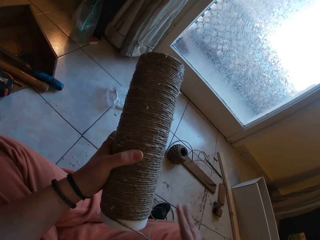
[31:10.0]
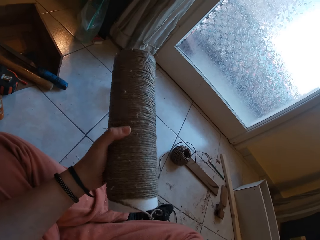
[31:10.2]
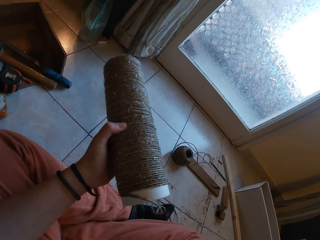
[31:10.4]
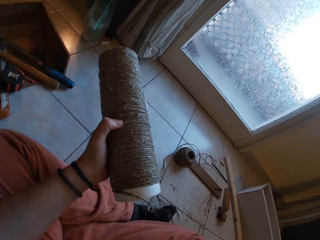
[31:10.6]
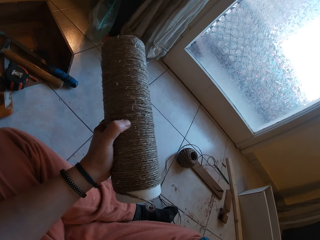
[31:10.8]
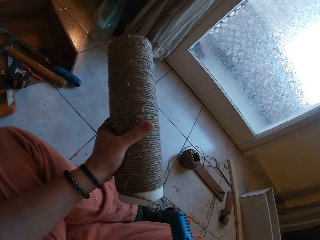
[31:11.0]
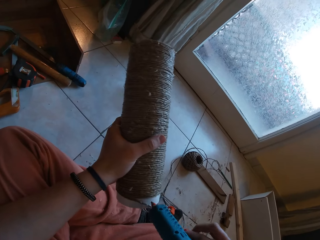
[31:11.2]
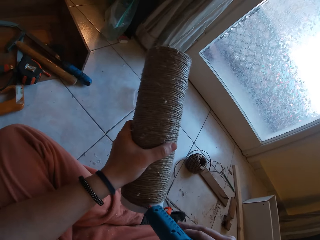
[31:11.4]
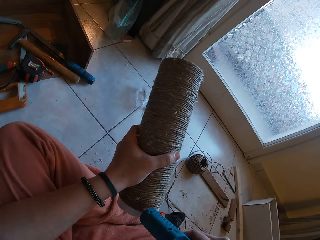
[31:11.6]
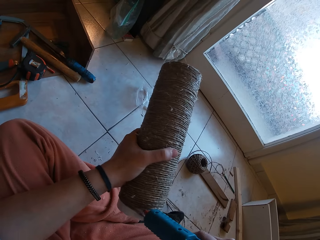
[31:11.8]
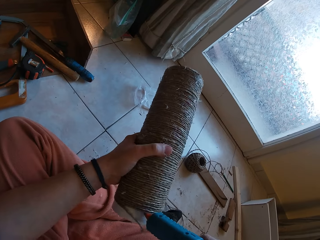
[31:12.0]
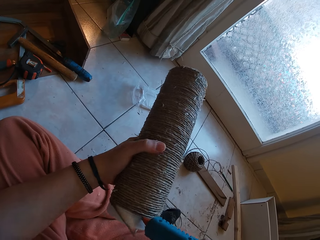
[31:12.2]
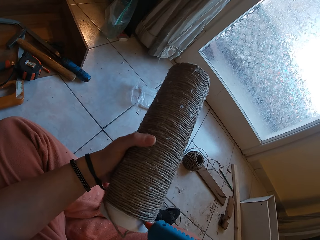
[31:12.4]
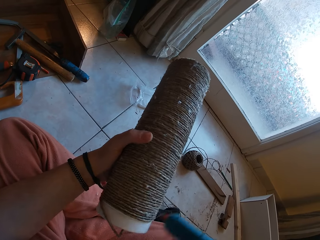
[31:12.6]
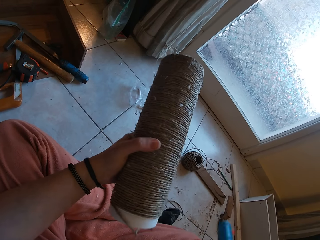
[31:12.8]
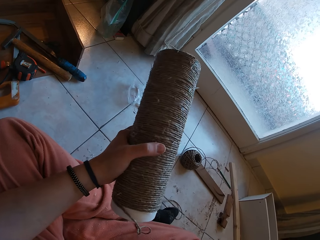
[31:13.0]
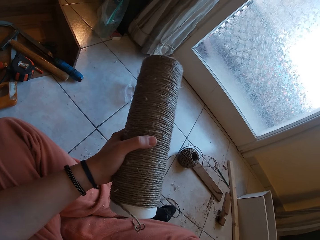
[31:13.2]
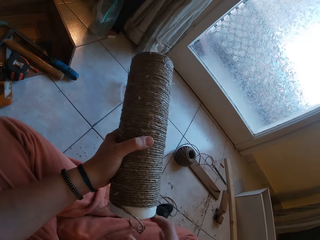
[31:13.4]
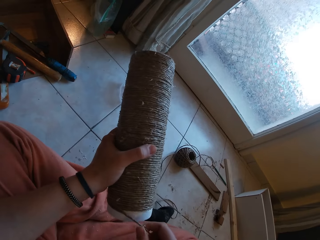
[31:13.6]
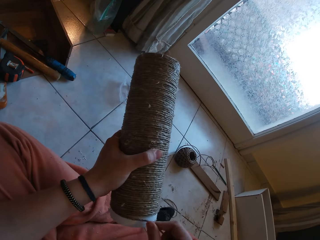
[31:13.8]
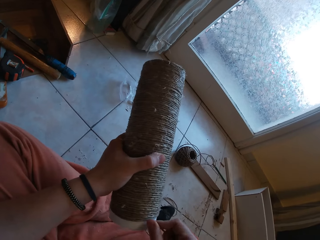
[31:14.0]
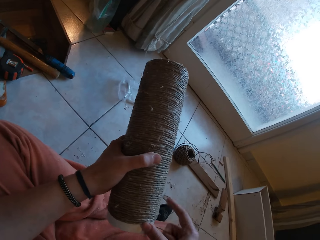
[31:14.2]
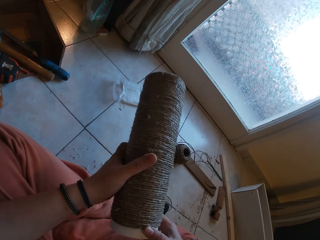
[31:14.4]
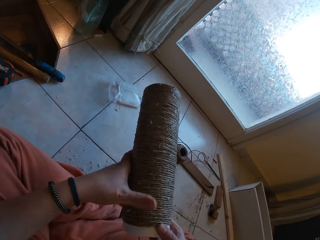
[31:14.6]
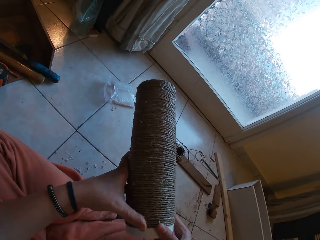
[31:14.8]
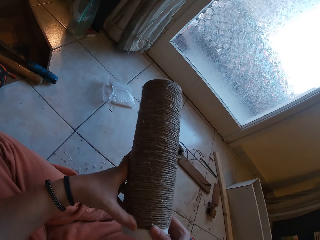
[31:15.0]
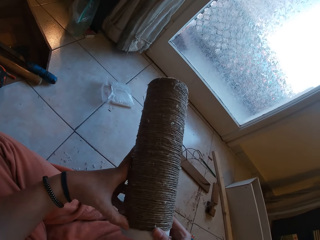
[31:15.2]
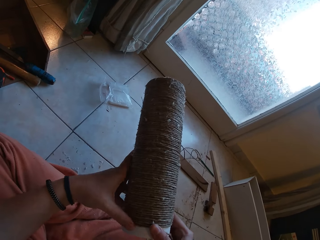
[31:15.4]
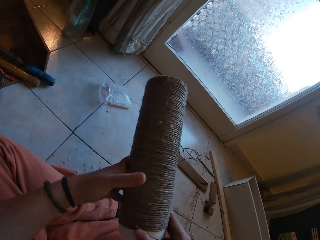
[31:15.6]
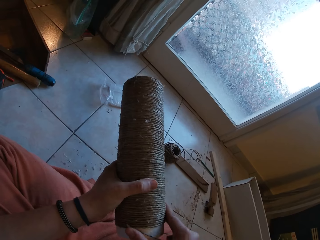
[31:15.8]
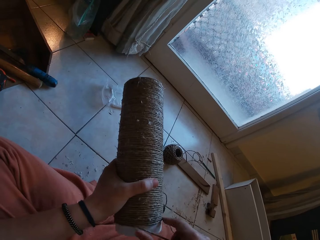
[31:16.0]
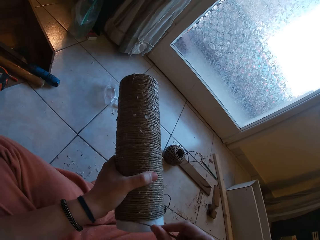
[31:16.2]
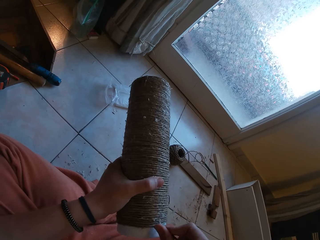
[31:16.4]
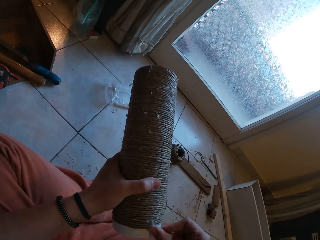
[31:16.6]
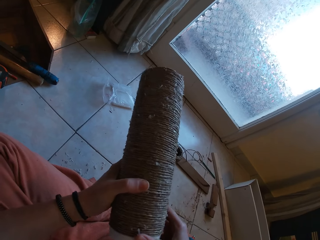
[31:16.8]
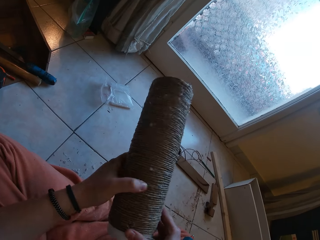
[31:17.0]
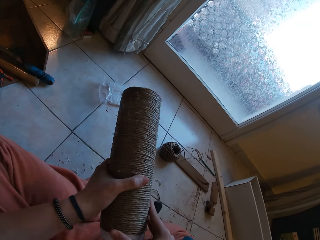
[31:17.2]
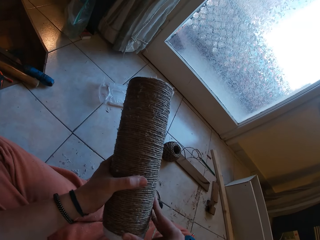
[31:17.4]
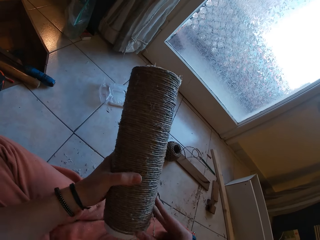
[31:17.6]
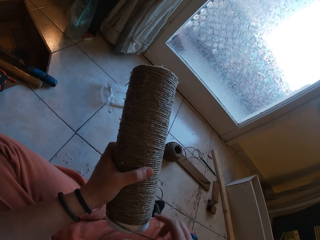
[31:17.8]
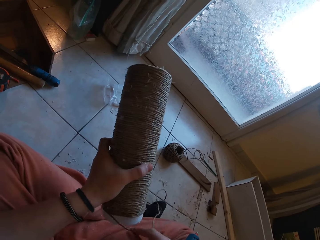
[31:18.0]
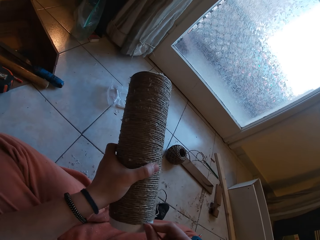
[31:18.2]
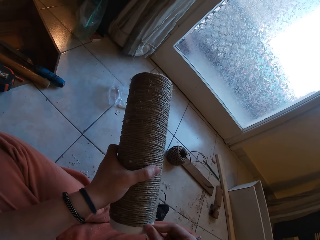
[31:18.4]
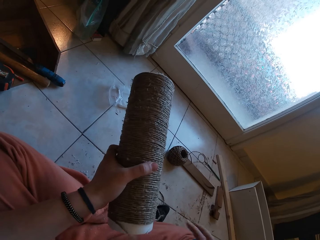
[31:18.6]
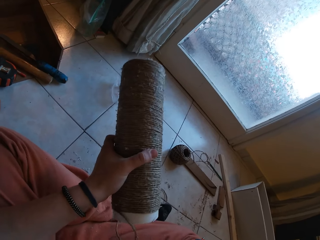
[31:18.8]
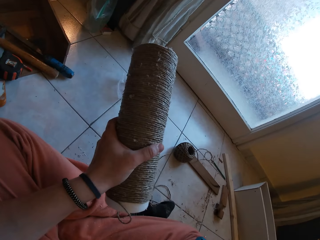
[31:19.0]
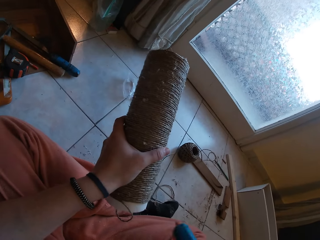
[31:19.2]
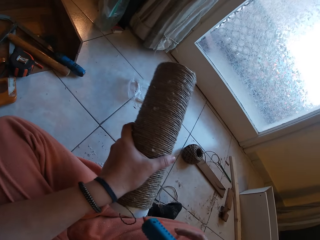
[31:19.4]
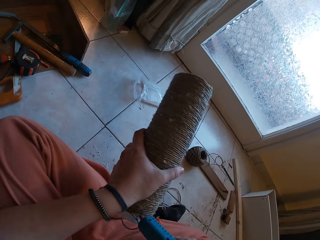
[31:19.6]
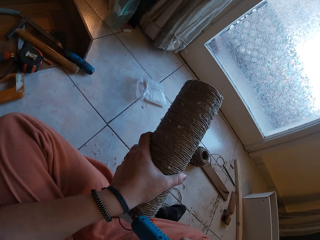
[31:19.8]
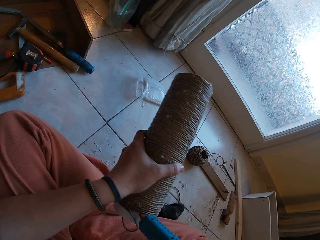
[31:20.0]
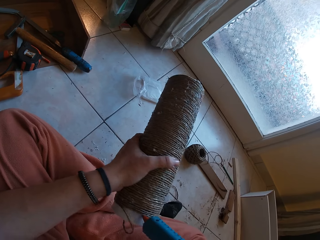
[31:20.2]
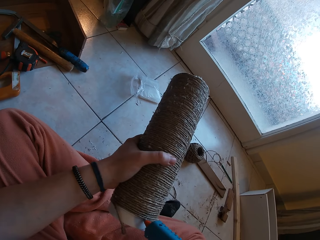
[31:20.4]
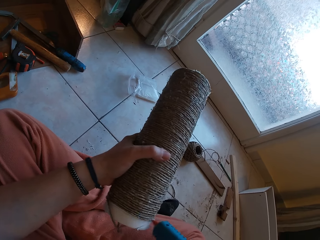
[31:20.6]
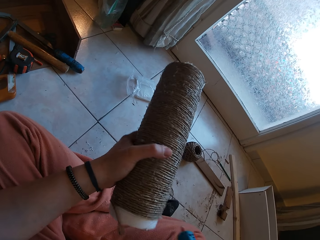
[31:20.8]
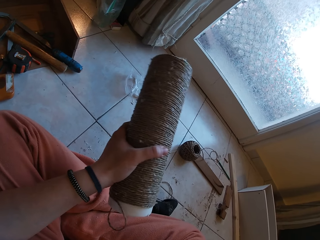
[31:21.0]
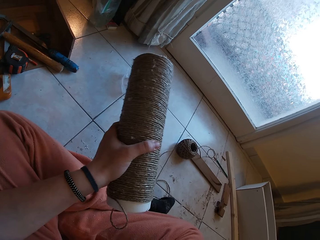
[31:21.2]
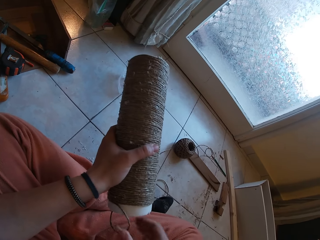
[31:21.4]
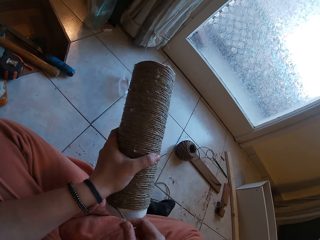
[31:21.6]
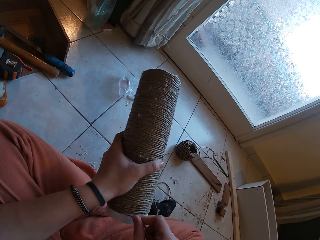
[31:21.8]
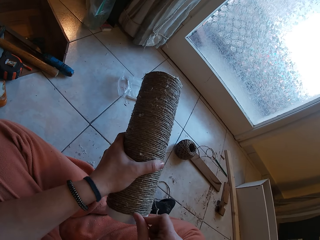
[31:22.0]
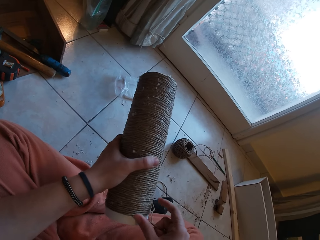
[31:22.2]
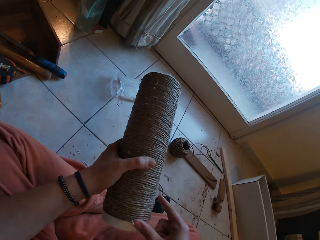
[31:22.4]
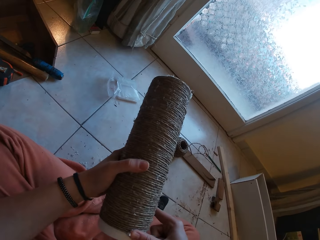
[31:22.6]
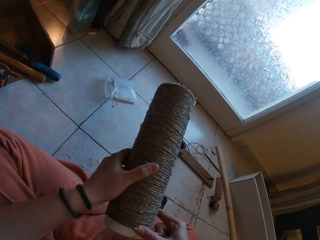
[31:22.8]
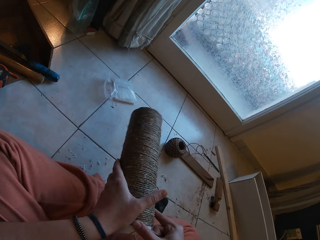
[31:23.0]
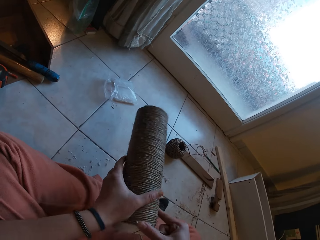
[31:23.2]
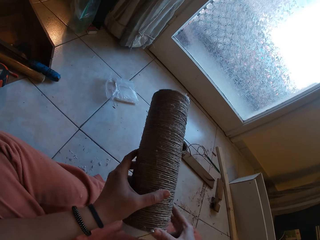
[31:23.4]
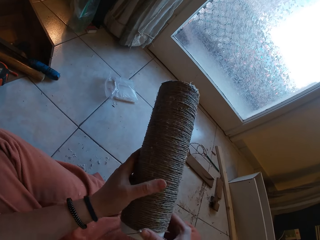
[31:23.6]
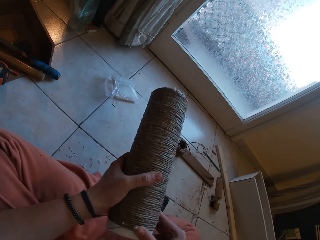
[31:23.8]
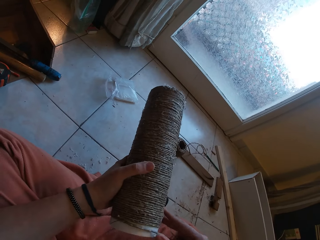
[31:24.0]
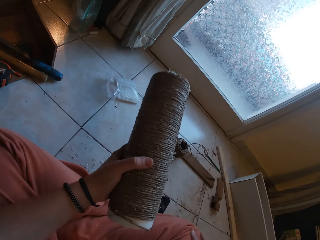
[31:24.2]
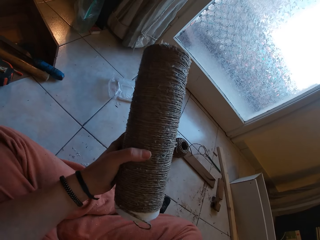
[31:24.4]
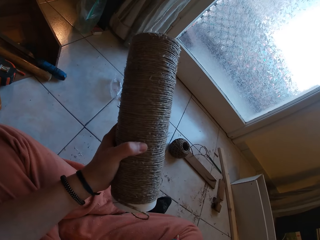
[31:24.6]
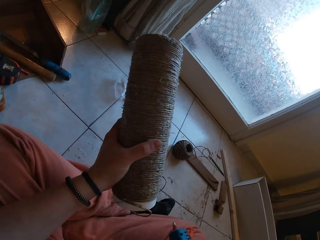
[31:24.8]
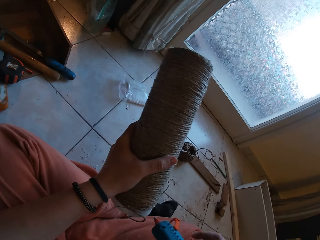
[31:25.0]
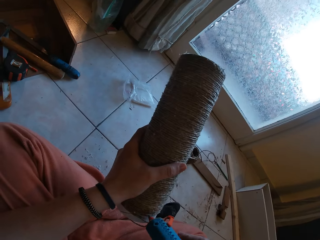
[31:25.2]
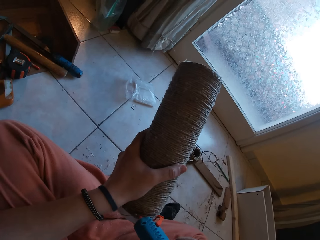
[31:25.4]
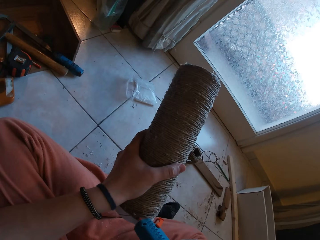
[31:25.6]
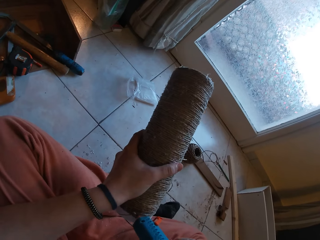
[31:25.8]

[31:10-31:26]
The camera wearer picks up the glue gun from his right leg with his right hand. He applies glue to the cardboard tube in his left hand with the glue gun in his right hand. He rolls the twine on the cardboard tube in his left hand with his right hand. He picks up the glue gun from his right leg with his right hand. He applies glue to the cardboard tube in his left hand with the glue gun in his right hand. He rolls the twine on the cardboard tube in his left hand with his right hand. He picks up the glue gun from his right leg with his right hand. He applies glue to the cardboard tube in his left hand with the glue gun in his right hand.

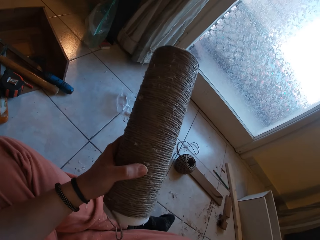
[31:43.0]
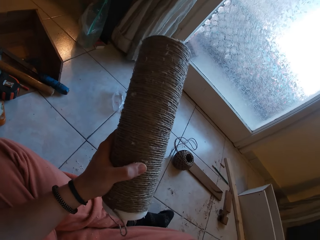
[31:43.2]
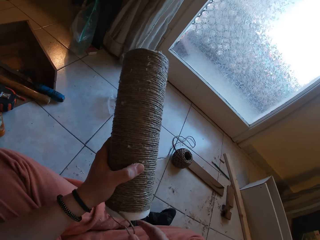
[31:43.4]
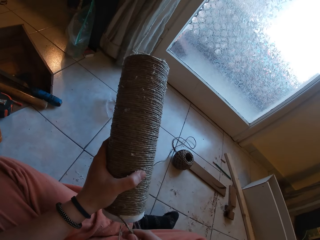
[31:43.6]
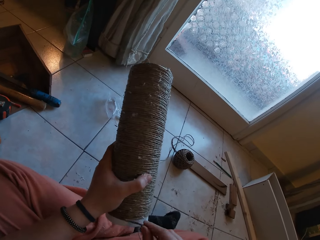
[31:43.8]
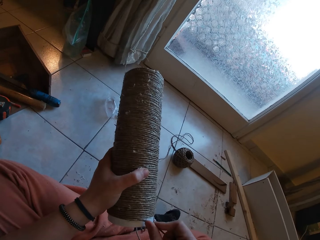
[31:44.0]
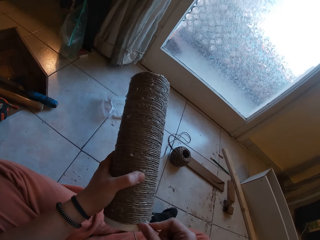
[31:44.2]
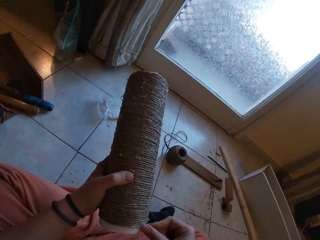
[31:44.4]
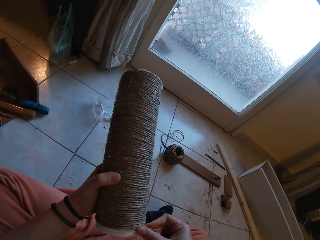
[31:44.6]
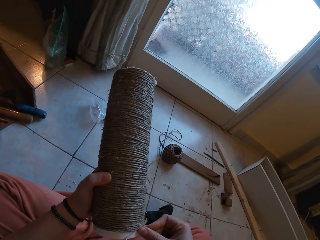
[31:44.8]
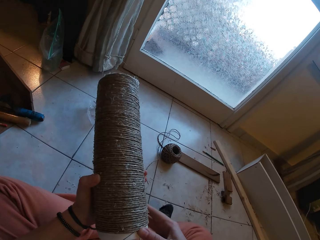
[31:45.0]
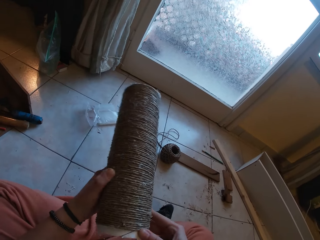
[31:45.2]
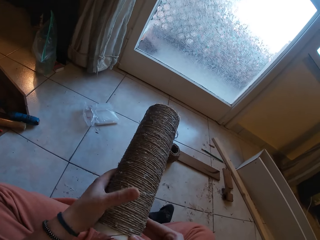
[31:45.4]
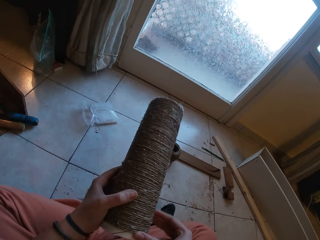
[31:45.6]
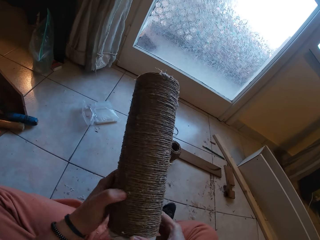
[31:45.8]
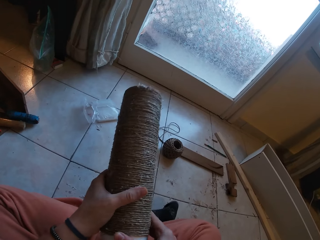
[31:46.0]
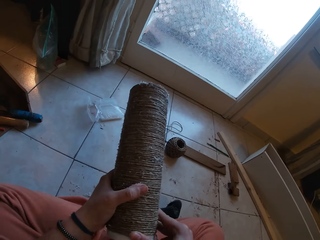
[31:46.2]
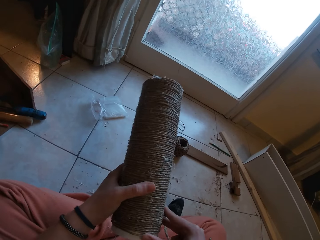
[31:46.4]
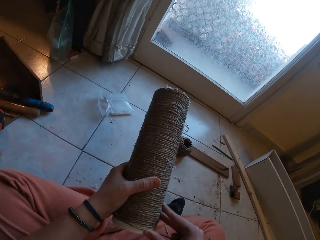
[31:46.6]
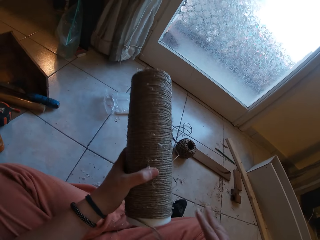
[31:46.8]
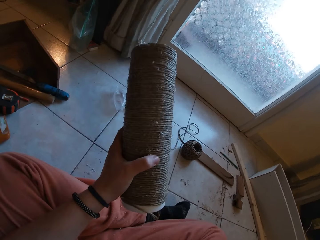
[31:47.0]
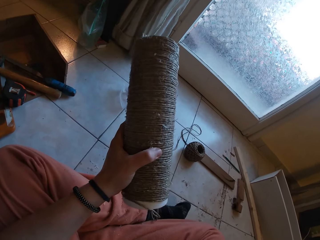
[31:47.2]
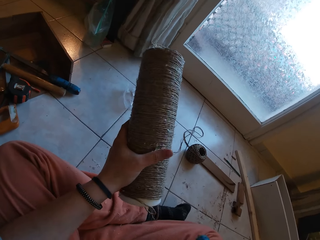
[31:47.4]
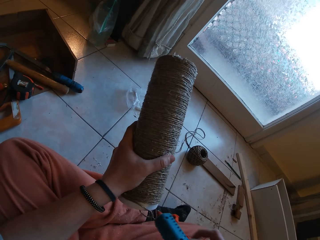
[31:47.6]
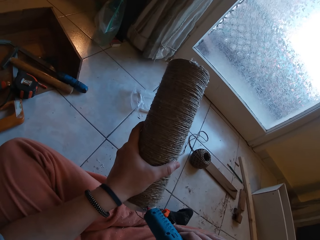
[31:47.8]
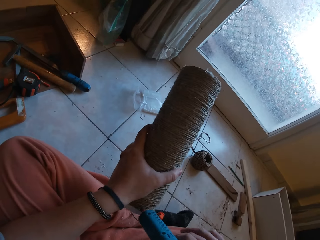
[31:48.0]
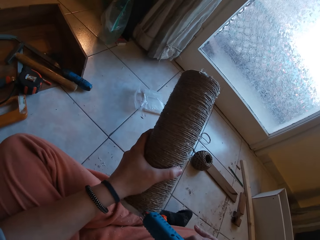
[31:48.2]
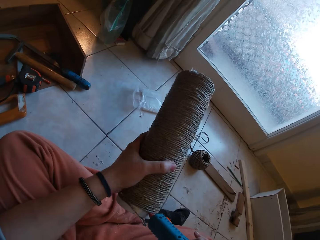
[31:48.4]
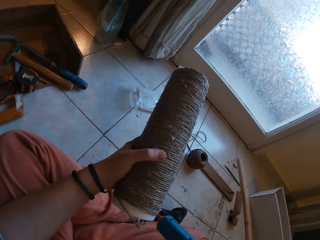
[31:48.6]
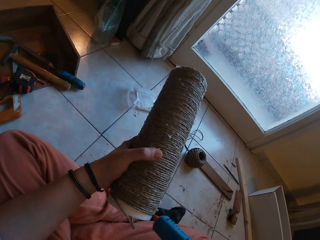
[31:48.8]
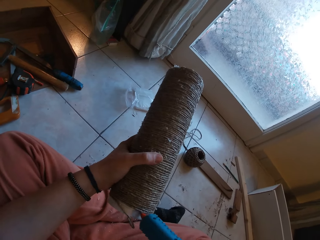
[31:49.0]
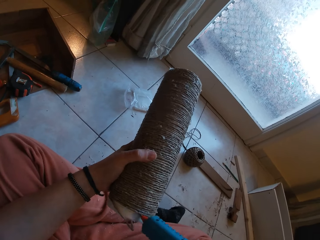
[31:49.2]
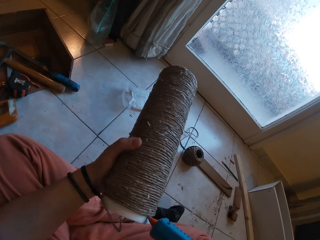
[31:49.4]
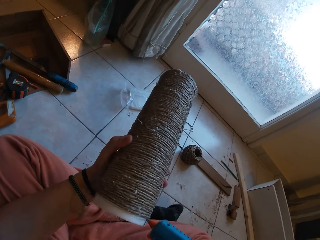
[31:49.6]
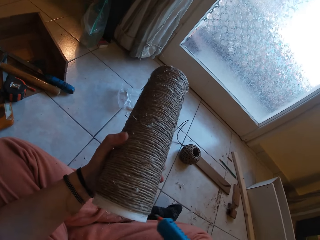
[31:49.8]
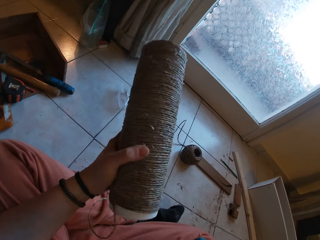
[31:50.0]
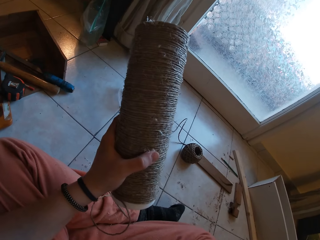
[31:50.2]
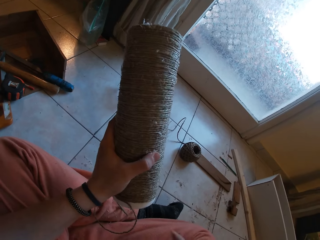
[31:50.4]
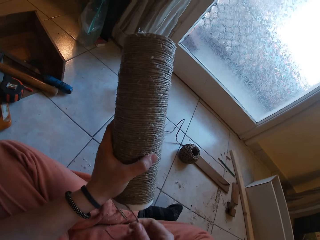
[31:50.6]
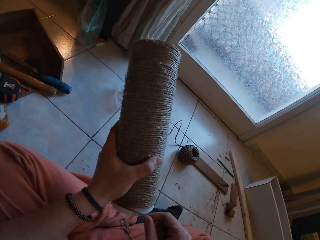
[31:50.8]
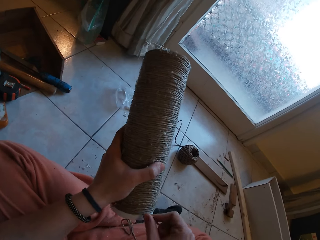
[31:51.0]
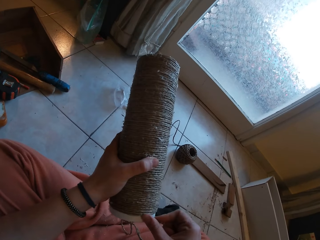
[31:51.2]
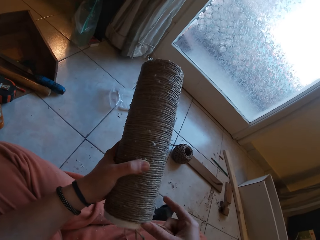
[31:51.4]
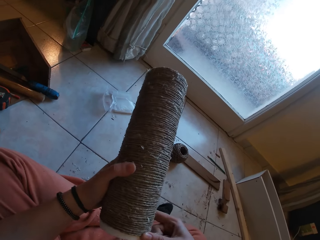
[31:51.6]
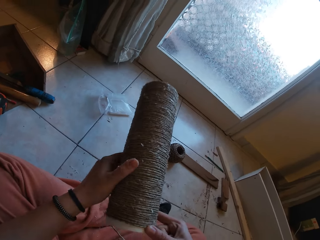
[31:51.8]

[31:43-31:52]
The camera wearer rolls the twine on the cardboard tube in his left hand with his right hand. He applies glue with the glue gun on the plastic with his right hand. He picks up the glue gun. He drops the glue gun with his right hand on the floor. He rolls the hemp rope around the plastic with his right hand.
